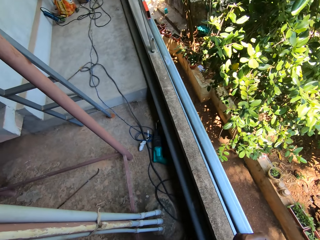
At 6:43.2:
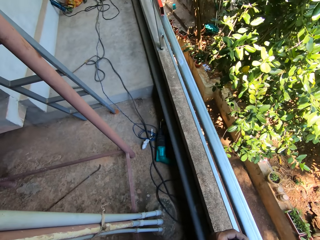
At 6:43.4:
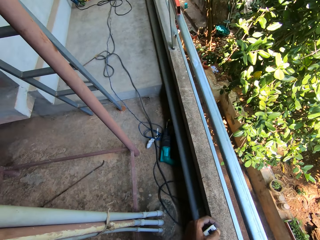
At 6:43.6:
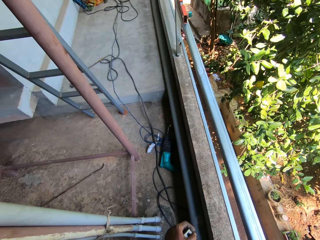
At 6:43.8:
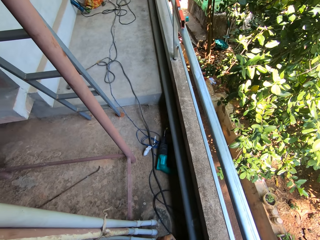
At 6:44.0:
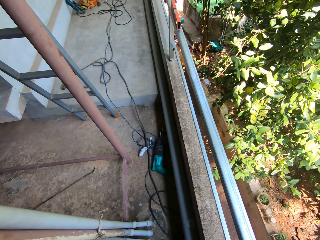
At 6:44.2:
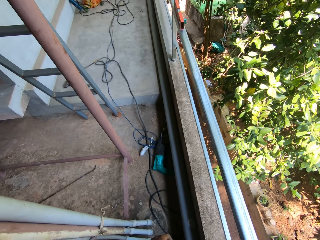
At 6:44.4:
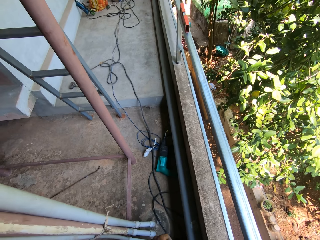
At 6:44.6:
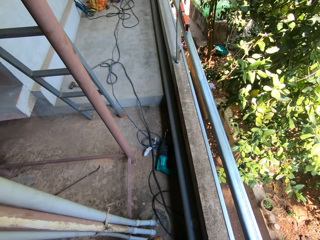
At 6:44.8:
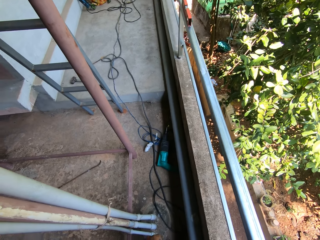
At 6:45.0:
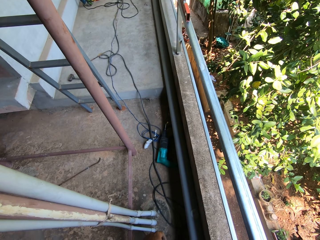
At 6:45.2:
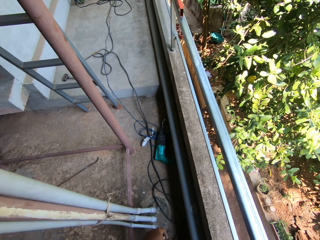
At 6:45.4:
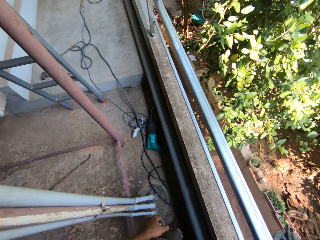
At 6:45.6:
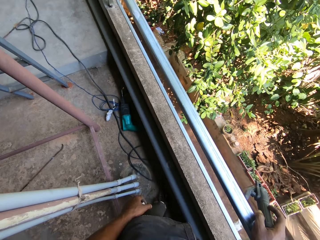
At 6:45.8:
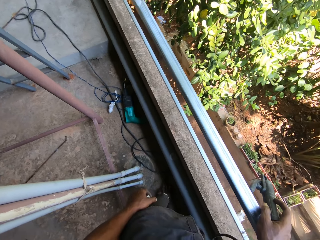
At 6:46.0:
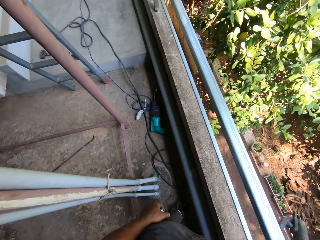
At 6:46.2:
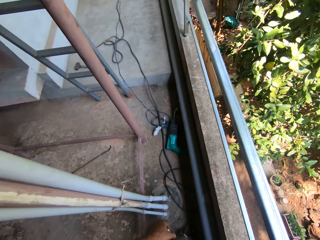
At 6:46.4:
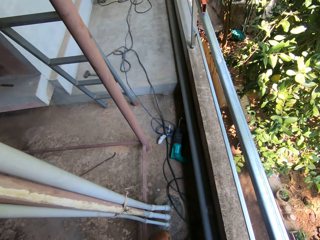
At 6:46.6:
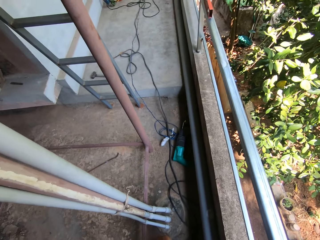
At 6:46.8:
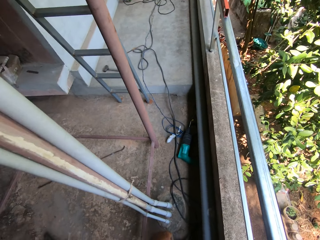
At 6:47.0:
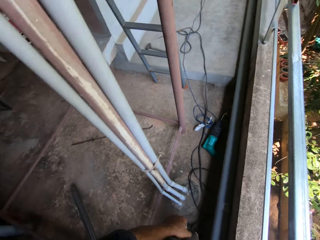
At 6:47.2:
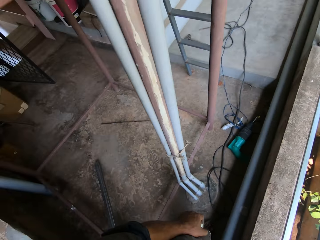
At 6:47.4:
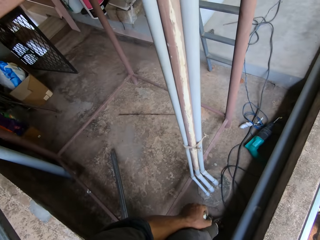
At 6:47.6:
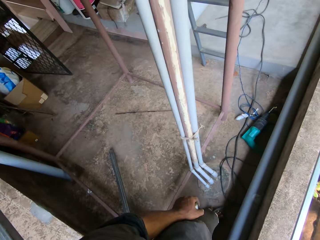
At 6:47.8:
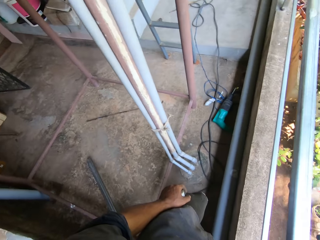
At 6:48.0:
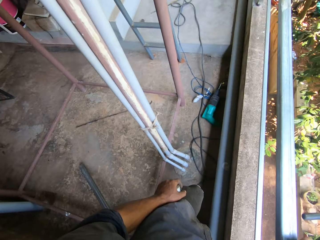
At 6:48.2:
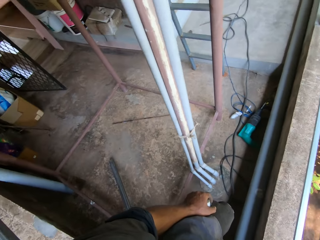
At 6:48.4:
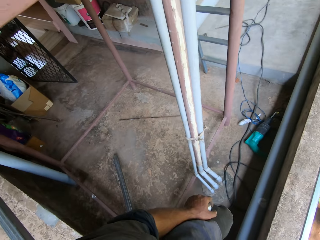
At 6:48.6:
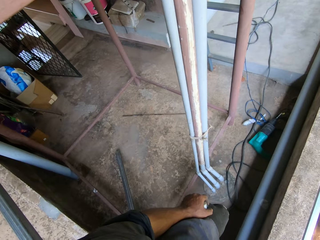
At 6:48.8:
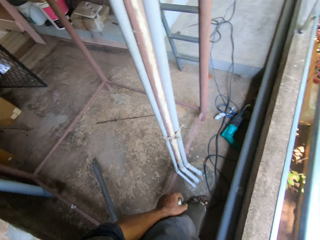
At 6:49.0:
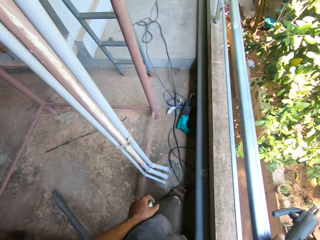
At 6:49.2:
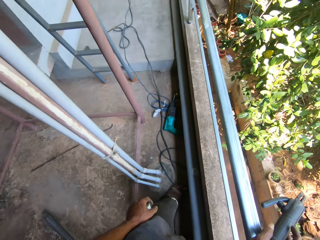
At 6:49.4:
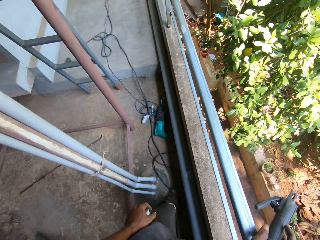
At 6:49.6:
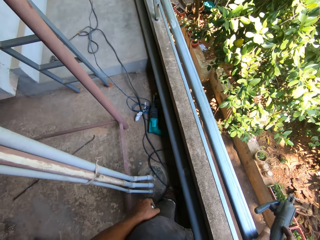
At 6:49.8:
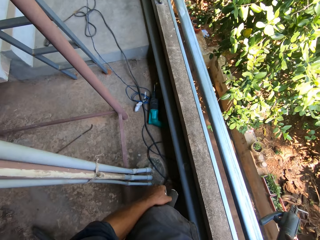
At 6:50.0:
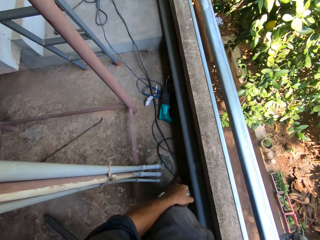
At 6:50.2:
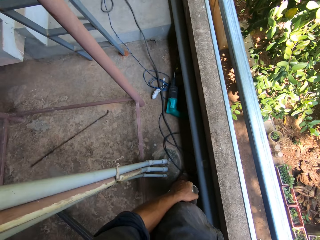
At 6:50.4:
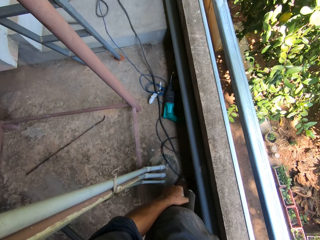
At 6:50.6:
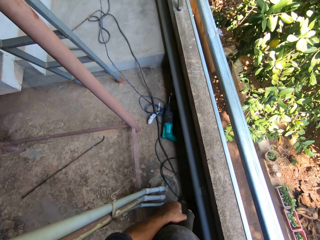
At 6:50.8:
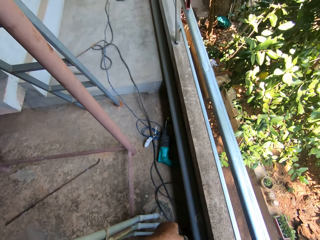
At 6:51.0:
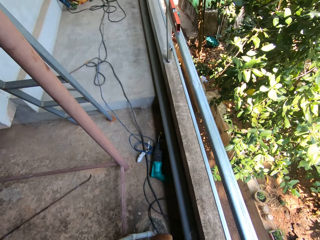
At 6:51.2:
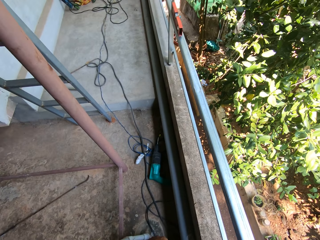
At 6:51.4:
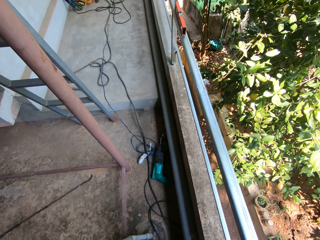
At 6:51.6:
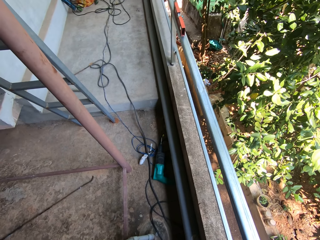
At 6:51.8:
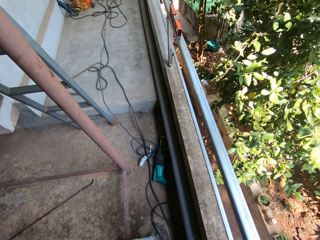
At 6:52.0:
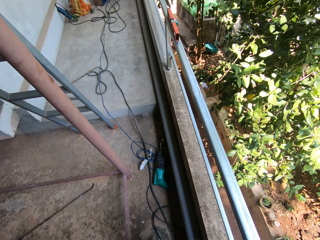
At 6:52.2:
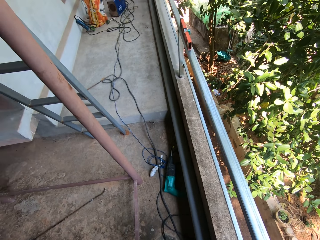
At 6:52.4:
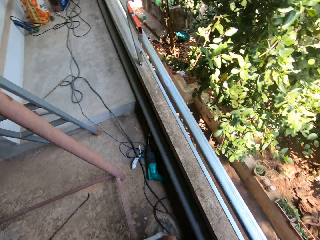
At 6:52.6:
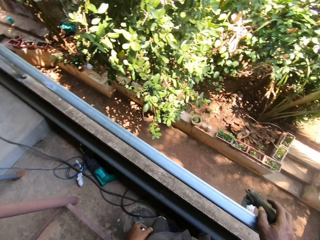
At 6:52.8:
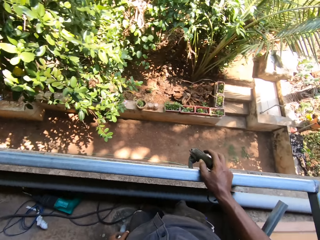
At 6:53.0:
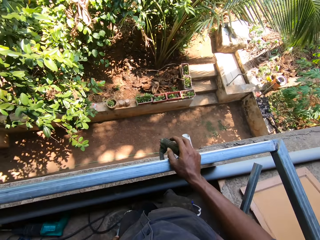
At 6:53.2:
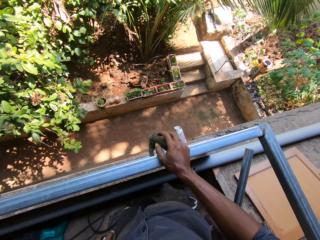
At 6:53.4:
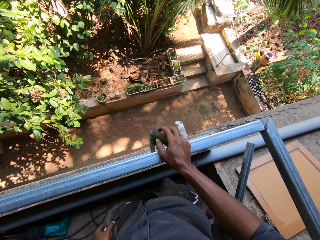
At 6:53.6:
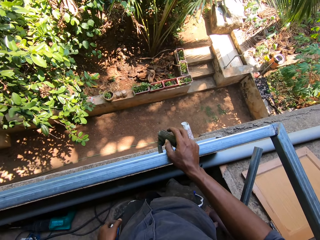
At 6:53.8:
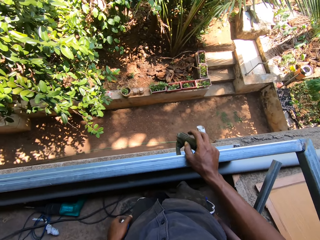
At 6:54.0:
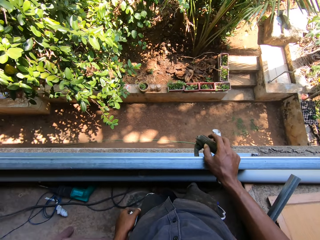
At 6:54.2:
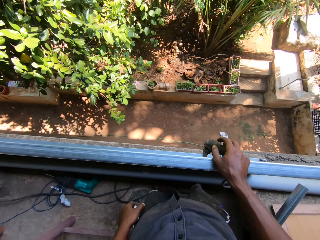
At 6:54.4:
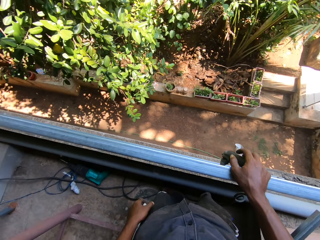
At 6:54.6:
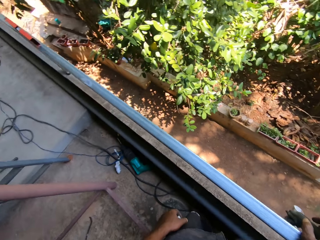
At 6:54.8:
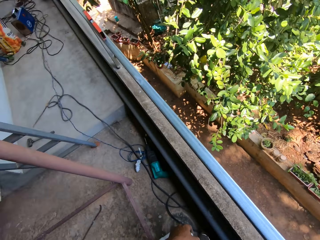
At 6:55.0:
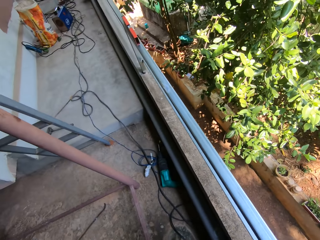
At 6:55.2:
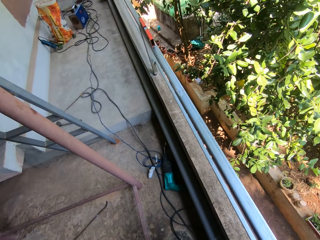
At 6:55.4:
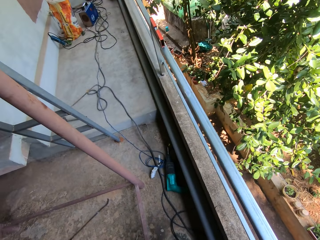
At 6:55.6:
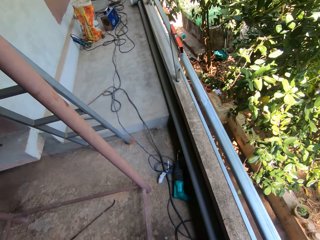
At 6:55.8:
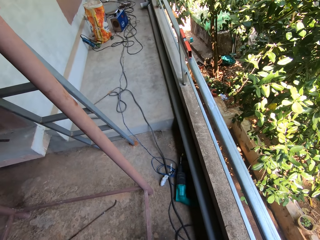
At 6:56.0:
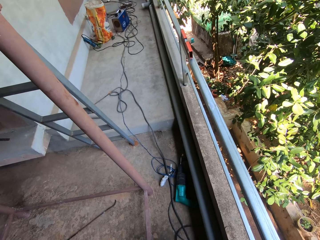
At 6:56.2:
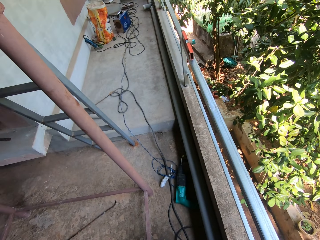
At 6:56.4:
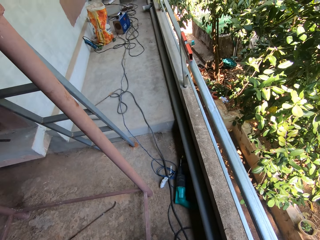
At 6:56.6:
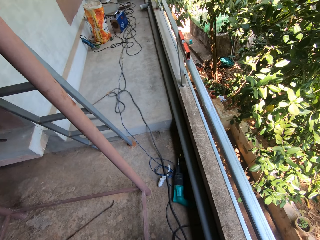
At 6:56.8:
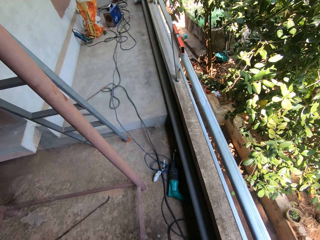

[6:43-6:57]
The camera wearer looks around. He interacts with a man. He places his right hand on the balcony rail.

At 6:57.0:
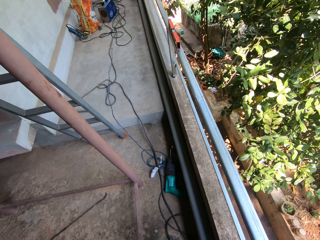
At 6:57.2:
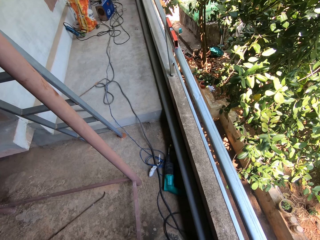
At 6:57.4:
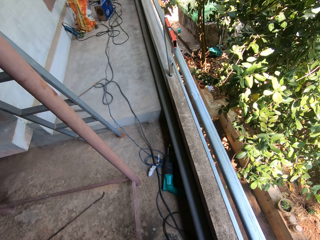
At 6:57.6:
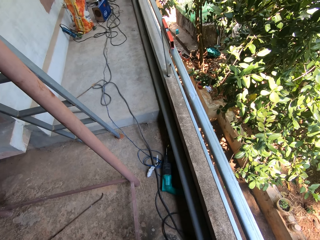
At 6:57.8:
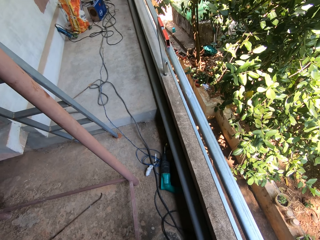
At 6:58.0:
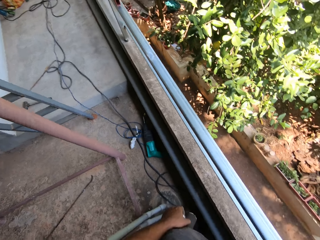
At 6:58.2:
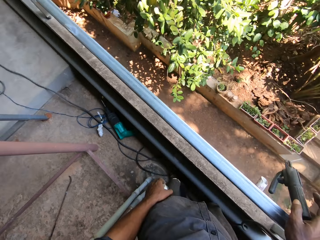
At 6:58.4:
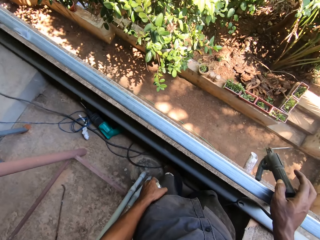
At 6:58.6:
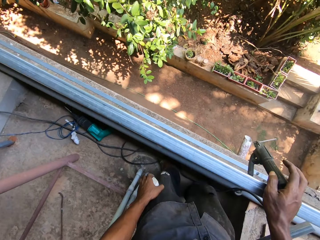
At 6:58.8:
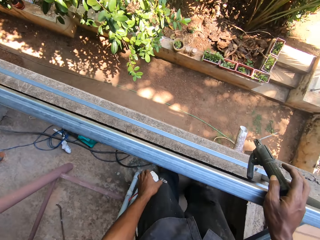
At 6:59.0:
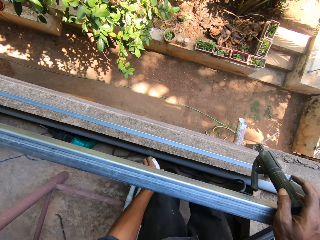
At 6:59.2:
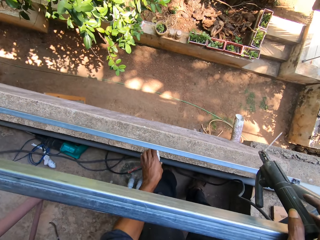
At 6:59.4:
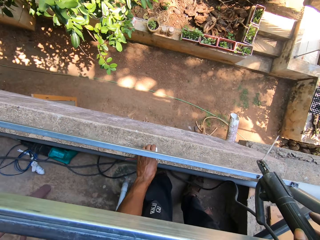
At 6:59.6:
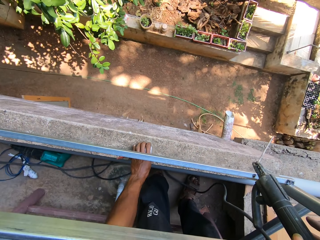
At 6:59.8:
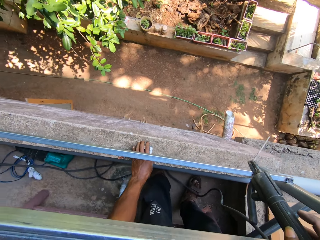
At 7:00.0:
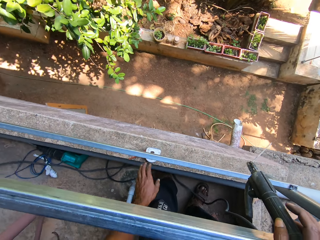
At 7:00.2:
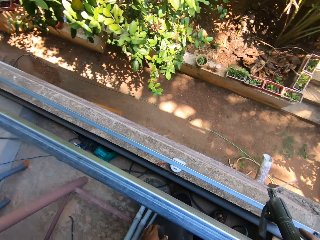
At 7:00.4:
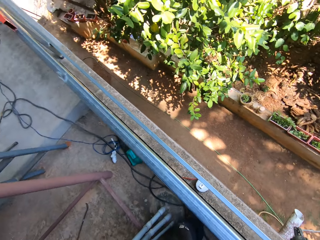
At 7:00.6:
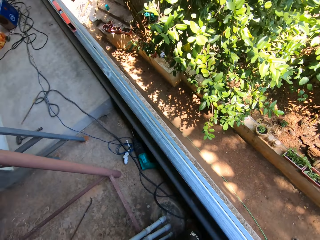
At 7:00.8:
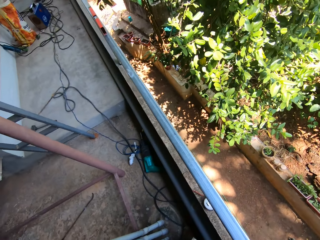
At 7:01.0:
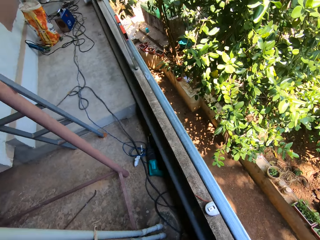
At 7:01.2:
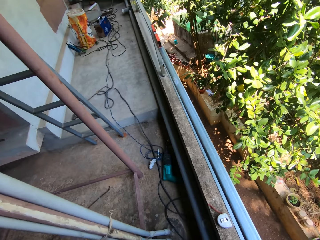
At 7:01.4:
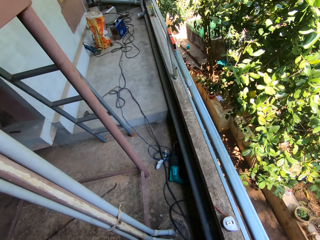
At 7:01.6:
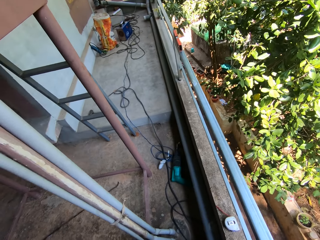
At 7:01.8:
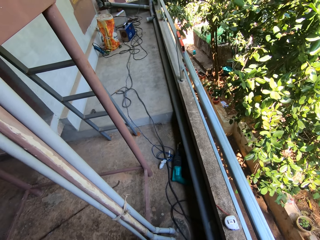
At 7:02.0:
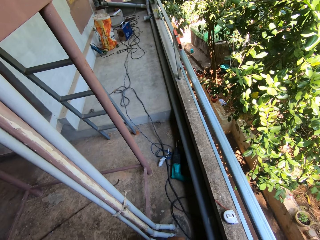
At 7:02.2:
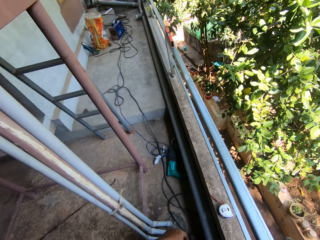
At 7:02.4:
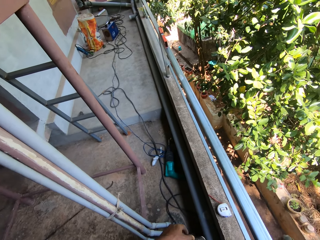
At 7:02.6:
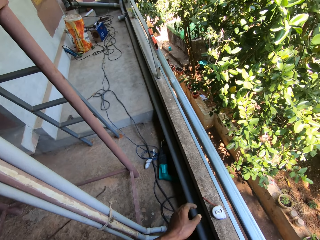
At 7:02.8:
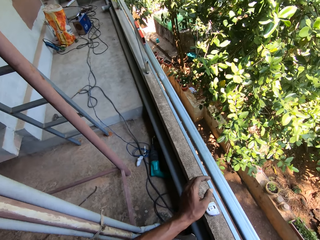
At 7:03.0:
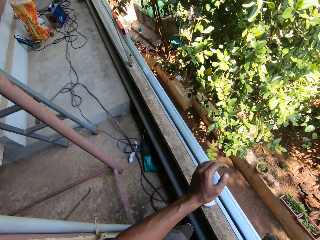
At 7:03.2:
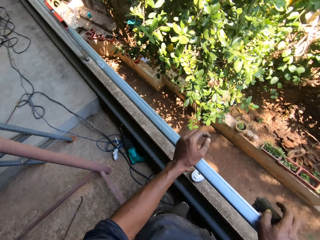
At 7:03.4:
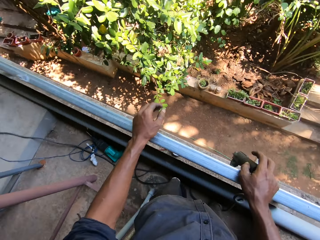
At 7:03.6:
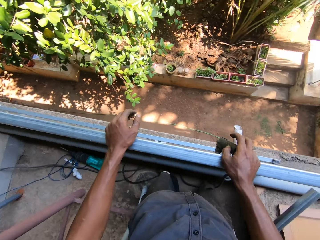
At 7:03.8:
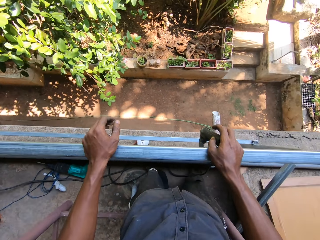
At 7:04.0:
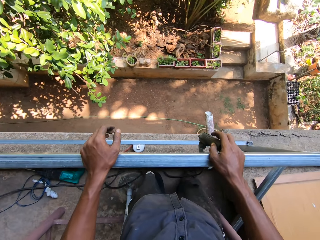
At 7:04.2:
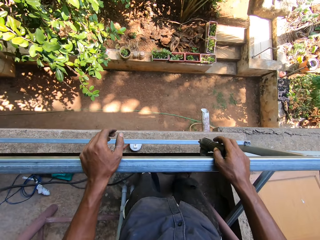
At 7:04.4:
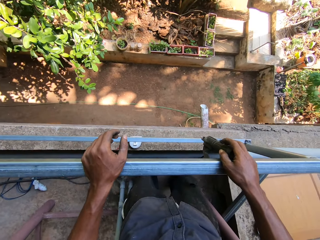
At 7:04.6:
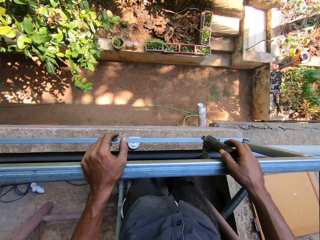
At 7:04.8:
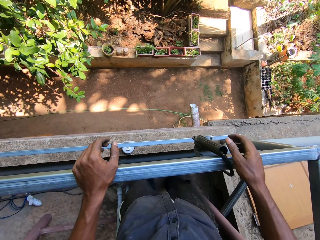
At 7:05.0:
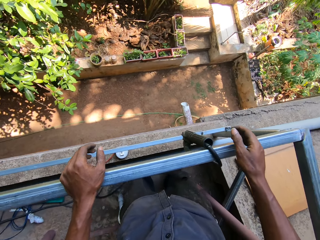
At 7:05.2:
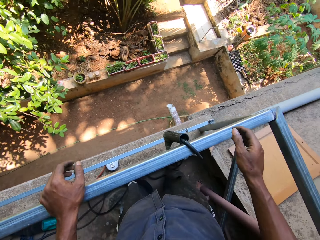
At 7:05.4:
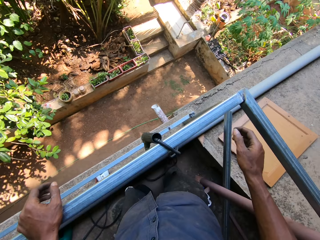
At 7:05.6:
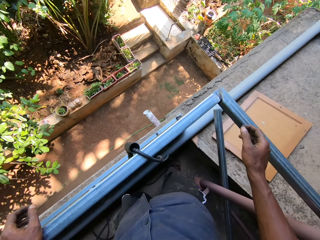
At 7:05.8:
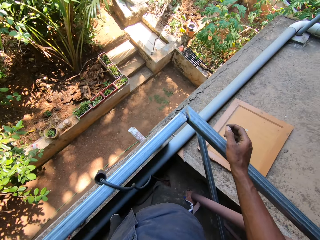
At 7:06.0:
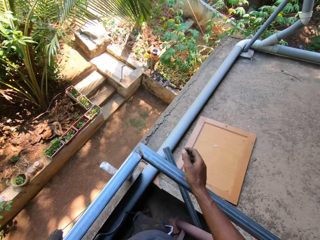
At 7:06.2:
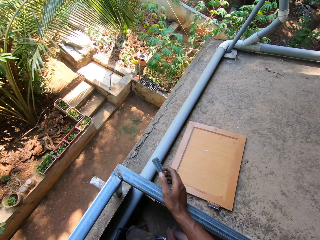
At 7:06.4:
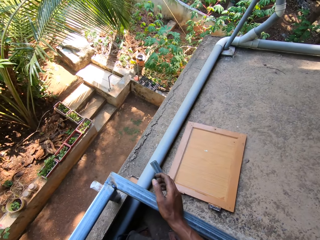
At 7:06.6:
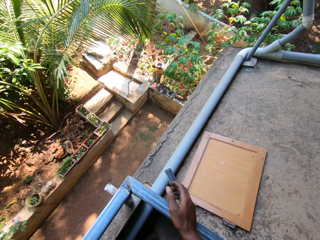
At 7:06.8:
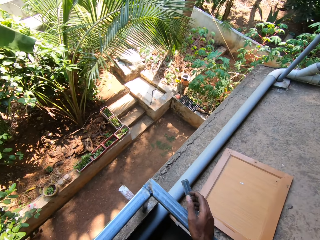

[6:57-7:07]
The camera wearer drops the measuring tape on the balcony concrete with his left hand. He places the tape measure on the wall. He interacts with a man. He places his left hand on the balcony rail. He places his right hand on the electrode holder on the balcony rail. He places his right hand on the balcony rail. He looks around.
